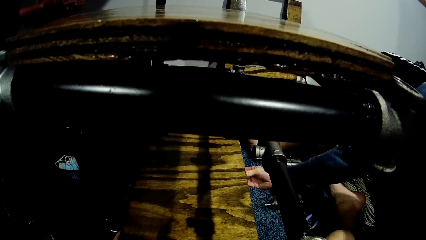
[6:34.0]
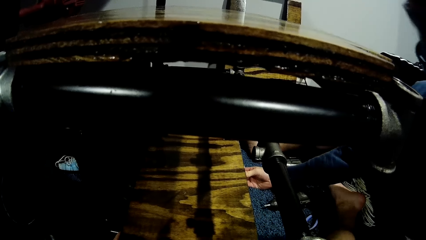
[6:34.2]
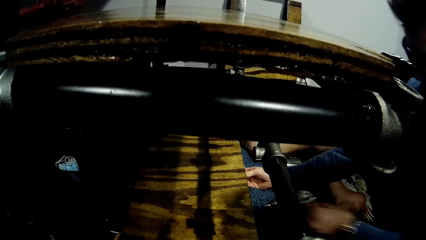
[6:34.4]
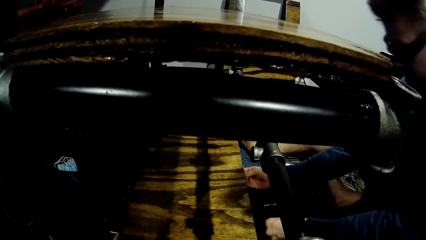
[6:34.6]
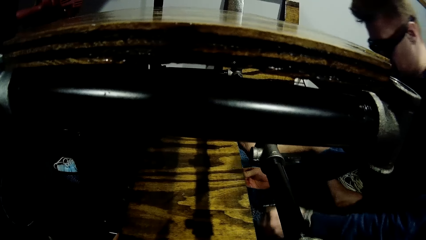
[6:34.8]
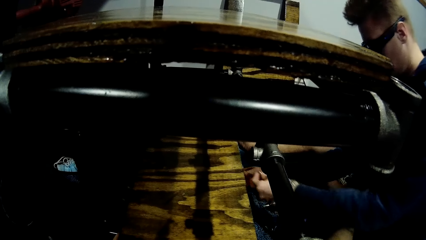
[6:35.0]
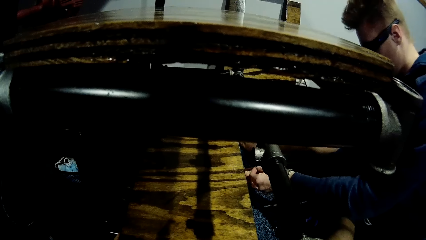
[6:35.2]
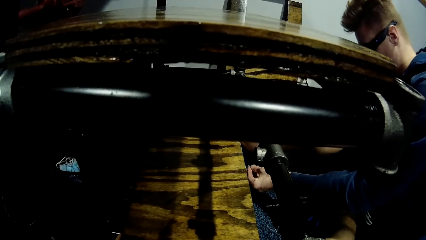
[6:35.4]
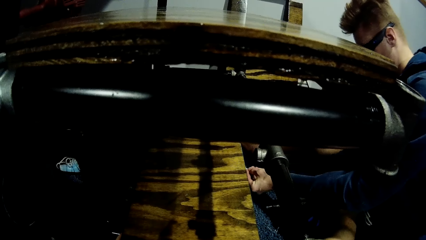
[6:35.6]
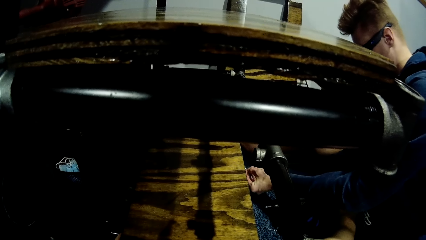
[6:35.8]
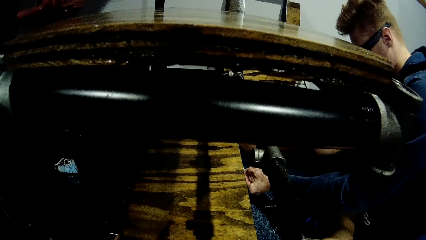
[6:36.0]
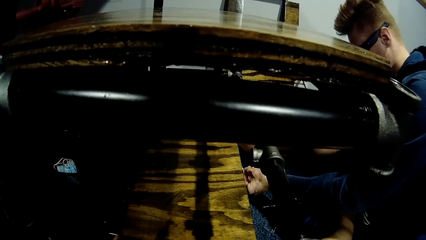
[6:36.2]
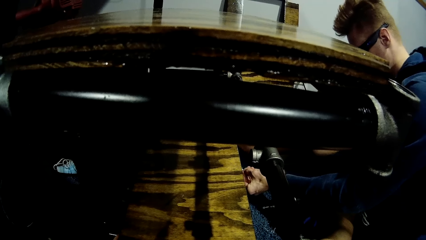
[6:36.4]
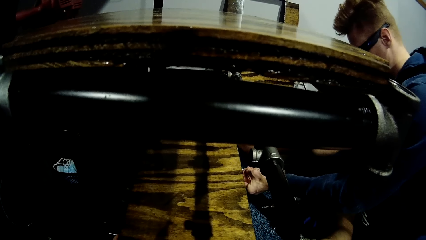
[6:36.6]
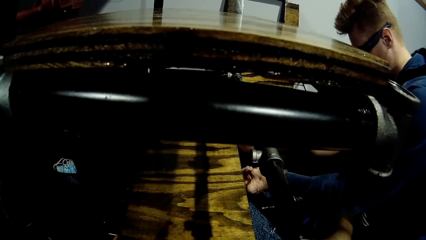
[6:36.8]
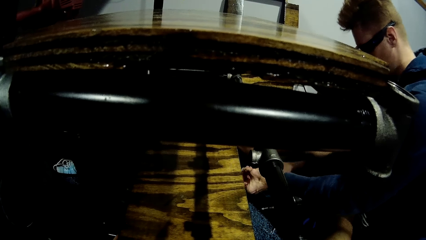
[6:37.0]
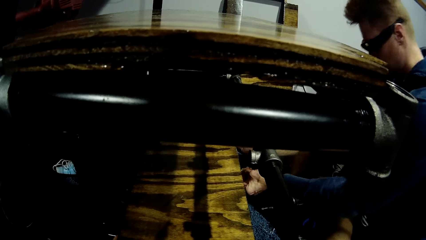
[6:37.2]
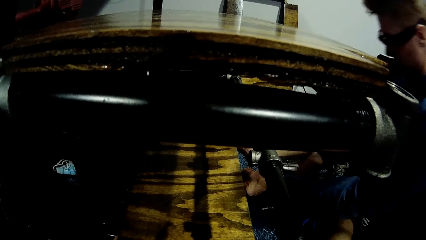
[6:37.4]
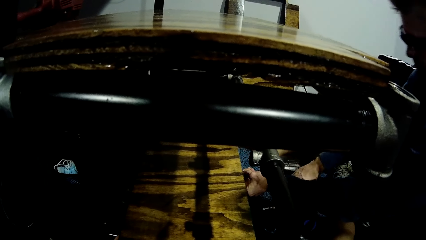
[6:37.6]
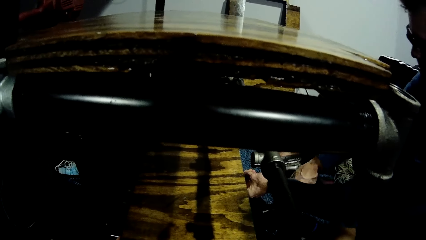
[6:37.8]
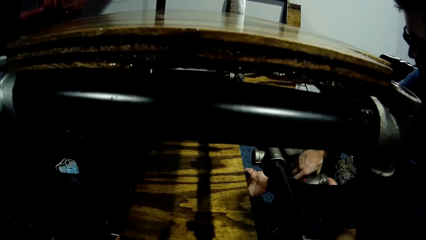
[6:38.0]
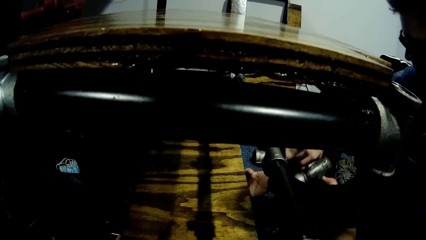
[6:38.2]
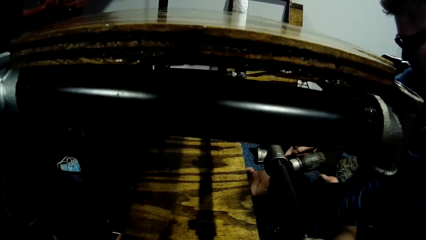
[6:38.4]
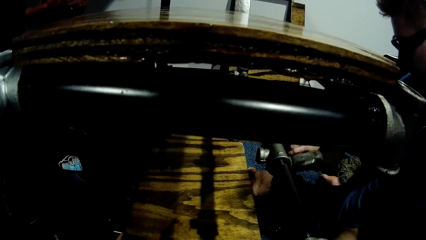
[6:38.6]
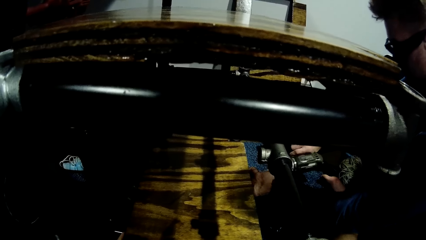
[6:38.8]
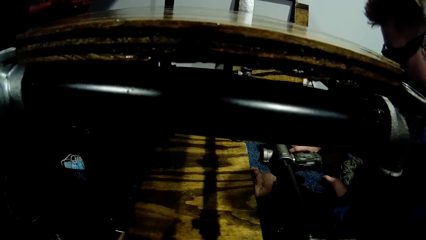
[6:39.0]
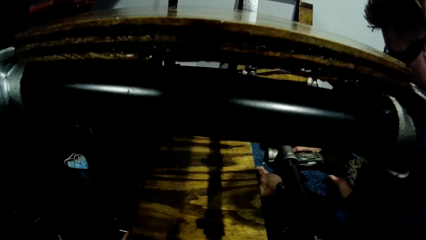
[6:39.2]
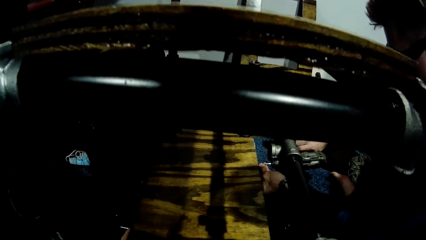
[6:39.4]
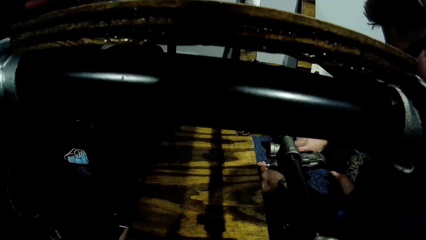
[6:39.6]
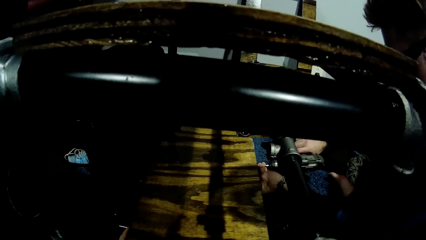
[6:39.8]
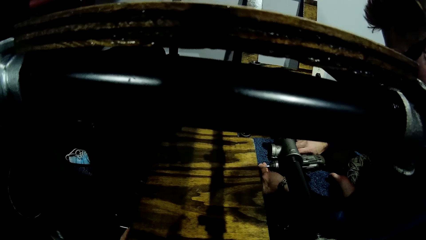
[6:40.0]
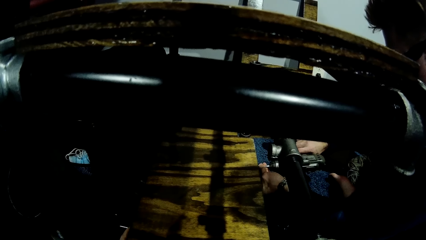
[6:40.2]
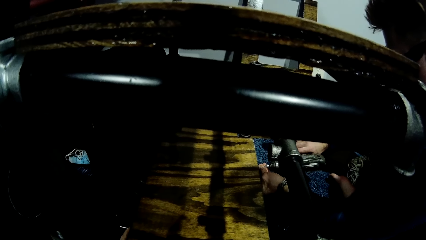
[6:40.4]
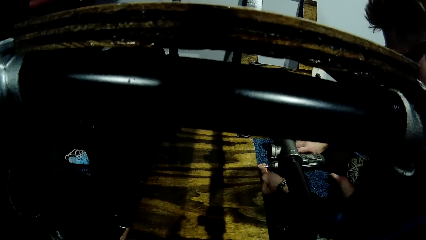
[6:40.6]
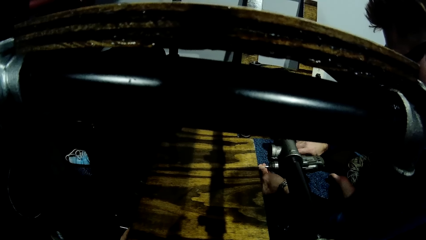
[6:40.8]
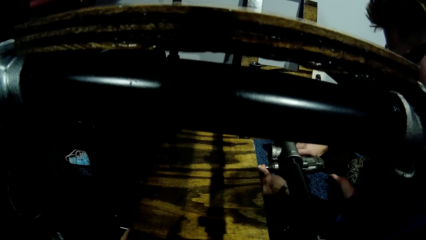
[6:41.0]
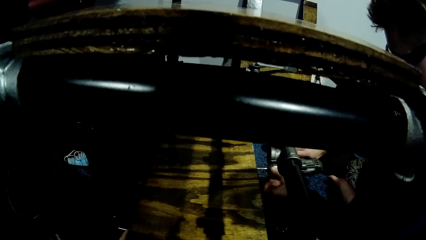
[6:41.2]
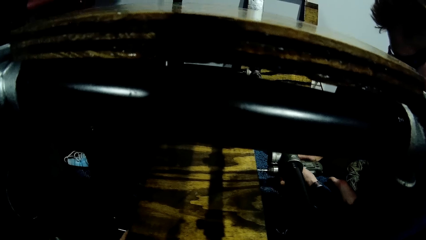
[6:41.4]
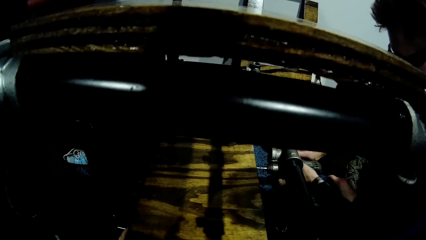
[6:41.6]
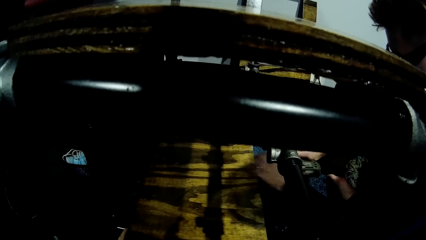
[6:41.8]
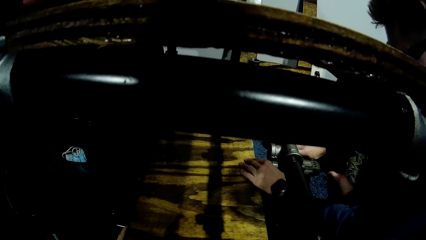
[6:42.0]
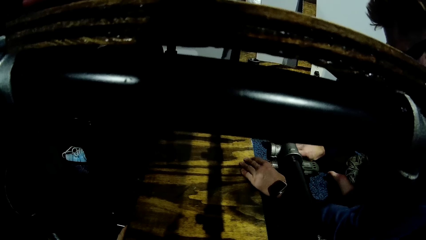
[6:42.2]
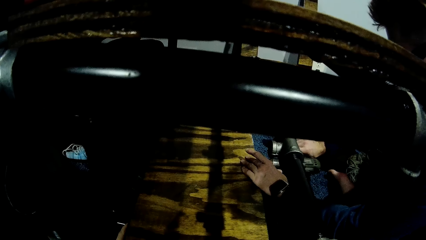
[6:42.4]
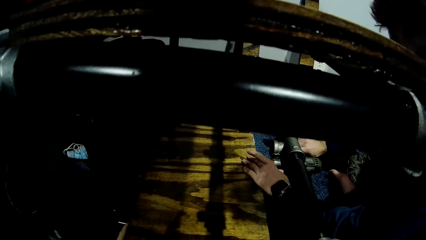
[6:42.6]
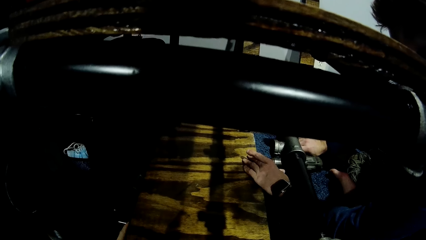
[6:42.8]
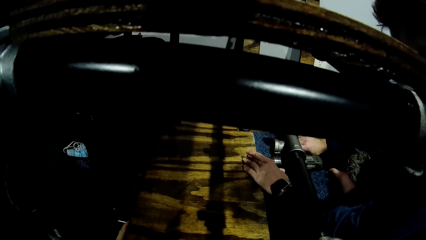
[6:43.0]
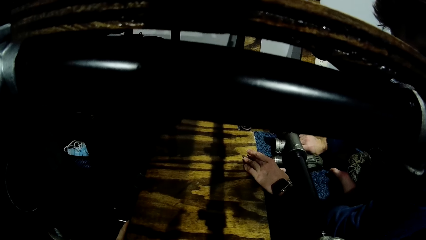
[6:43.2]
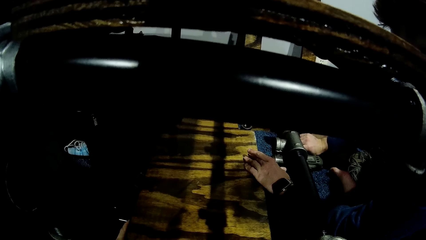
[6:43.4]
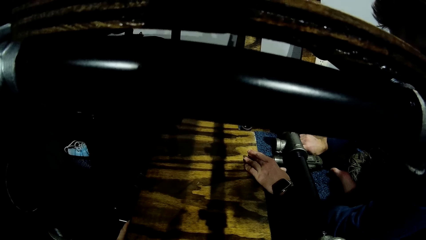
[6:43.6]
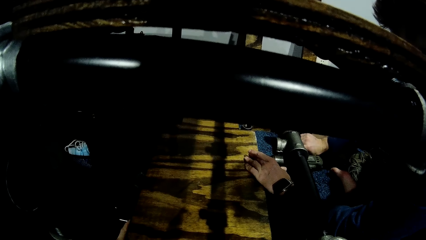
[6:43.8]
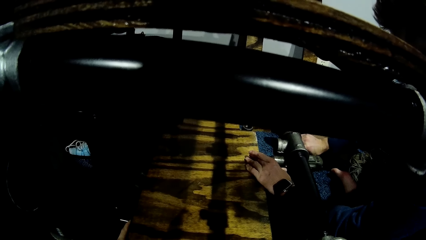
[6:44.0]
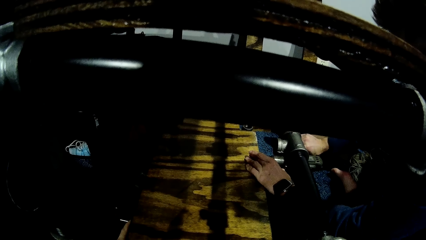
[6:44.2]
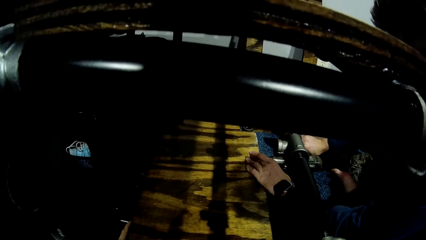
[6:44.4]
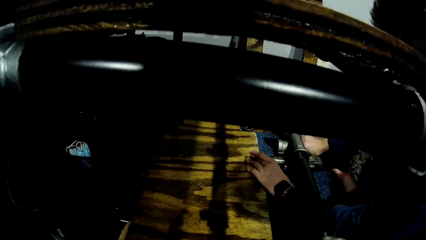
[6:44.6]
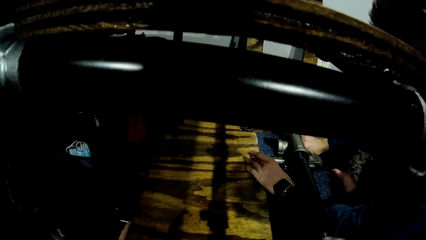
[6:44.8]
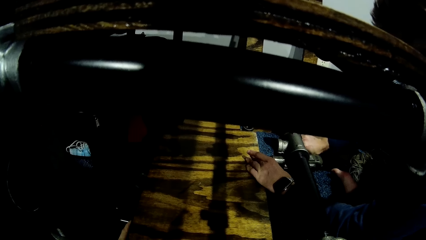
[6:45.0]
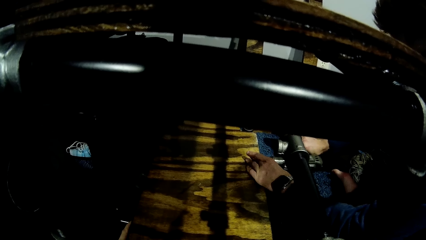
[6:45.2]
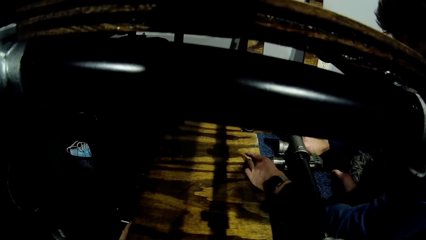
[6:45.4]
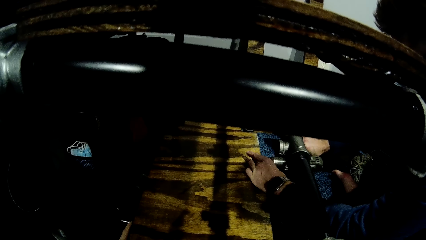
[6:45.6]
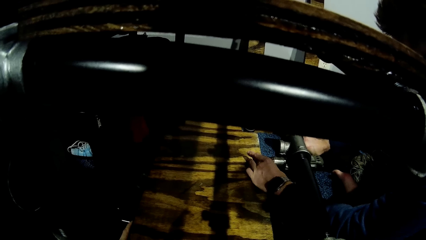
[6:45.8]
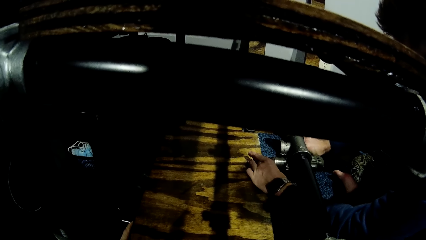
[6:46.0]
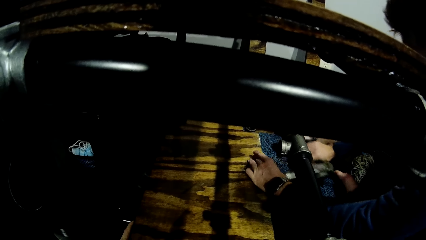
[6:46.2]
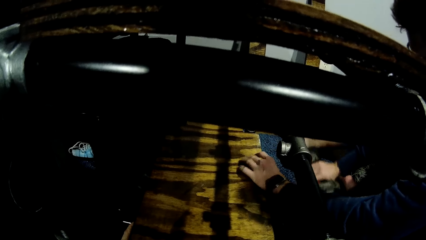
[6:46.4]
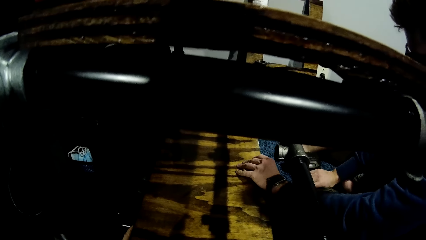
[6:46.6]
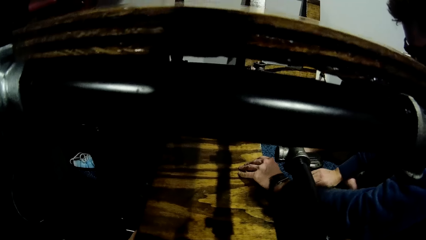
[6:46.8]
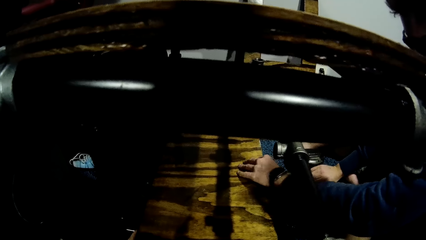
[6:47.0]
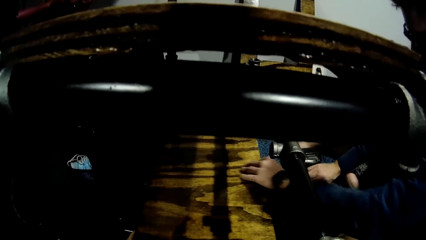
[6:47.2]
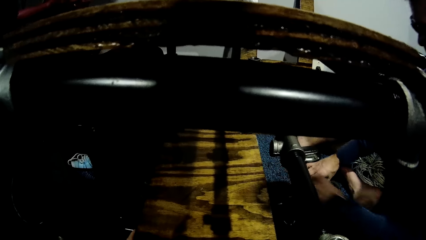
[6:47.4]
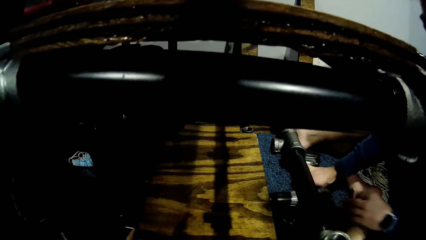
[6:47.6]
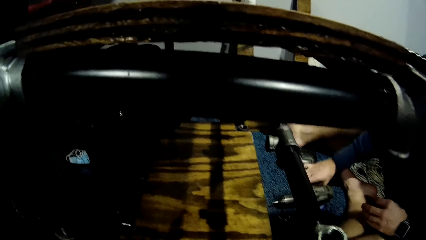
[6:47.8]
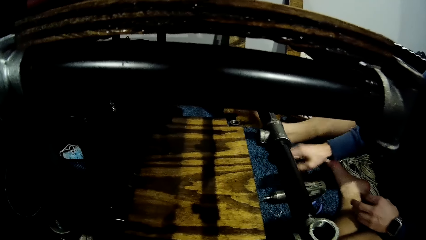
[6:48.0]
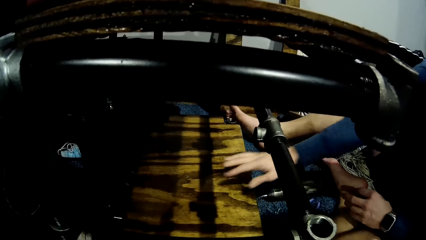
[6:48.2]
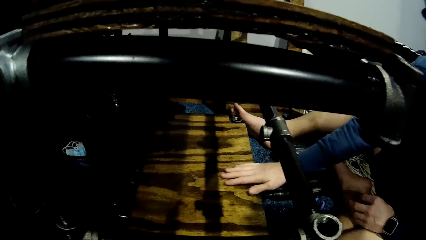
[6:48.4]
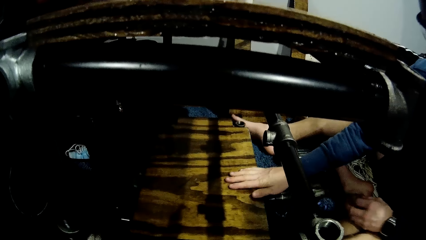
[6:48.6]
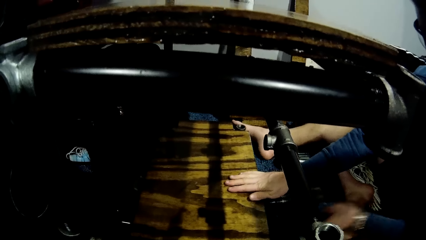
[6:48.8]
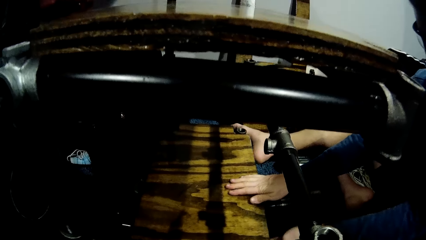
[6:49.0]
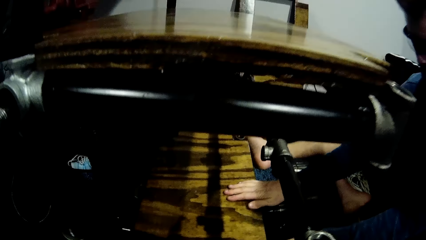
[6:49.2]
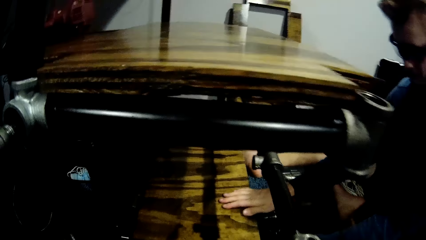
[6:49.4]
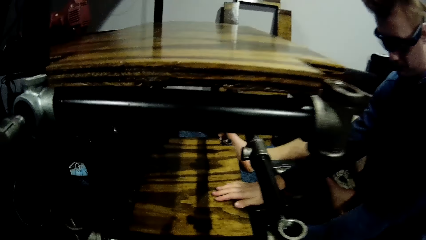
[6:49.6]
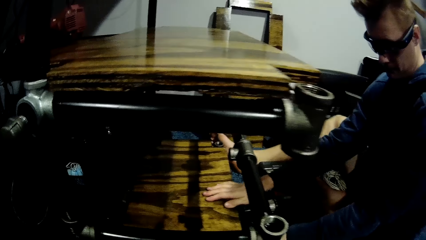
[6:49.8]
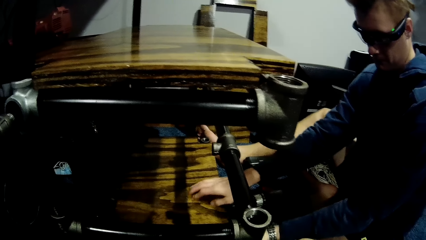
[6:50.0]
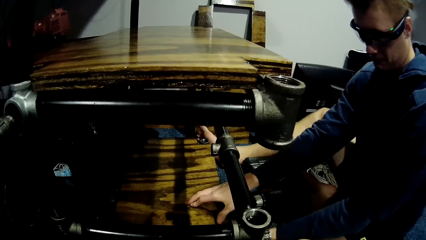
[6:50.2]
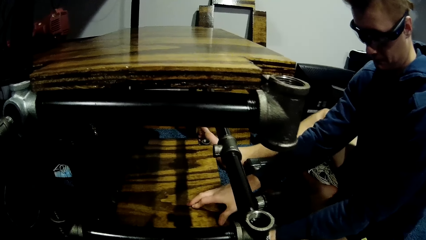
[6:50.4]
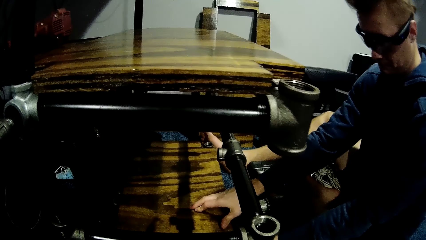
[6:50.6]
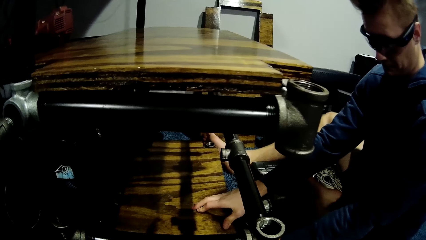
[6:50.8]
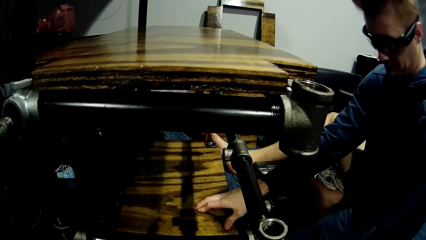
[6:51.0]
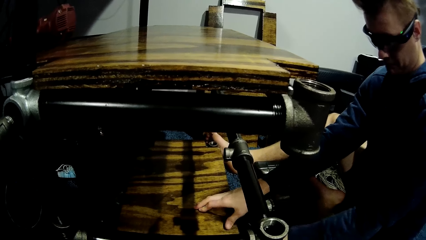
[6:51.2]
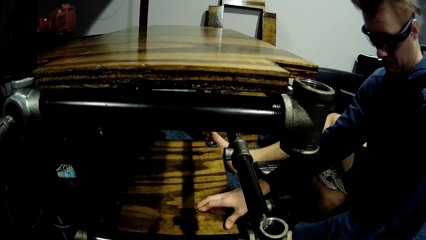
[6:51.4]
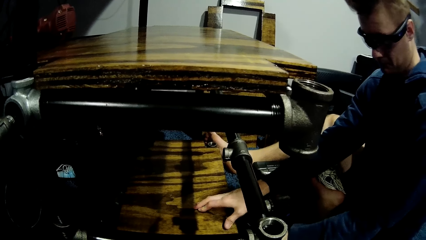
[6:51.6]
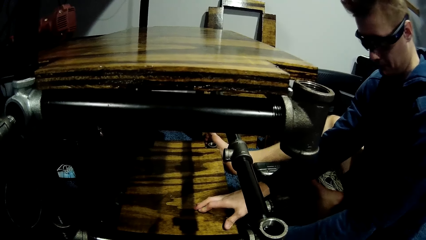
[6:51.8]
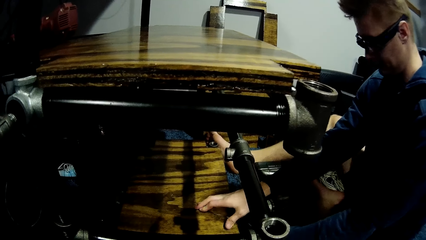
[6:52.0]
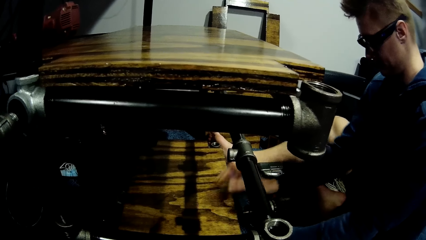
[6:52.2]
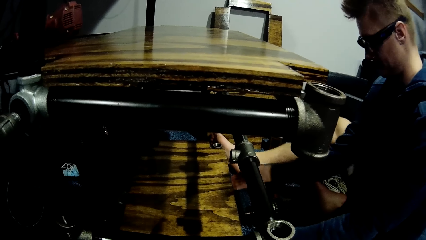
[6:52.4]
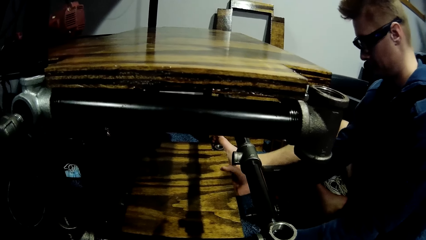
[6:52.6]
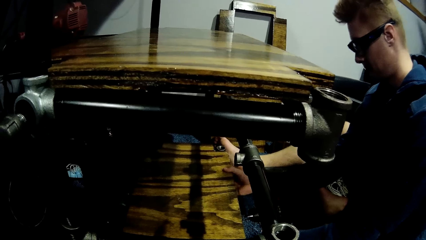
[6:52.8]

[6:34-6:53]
The man picks up another nail or screw from the floor with his left hand. He fixes the second nail to the wood or board with his left hand. He picks up the driller from the floor with his right hand. He drives in the screw to the board. He fixes the second nail to the wood with the driller in his right hand. He drops the driller on the floor with his right hand. He touches the board and adjusts the wood with his right hand.
